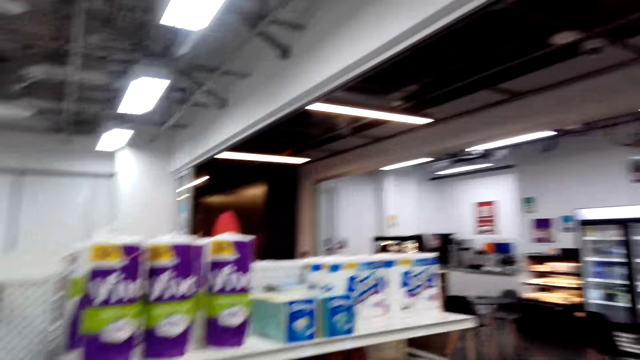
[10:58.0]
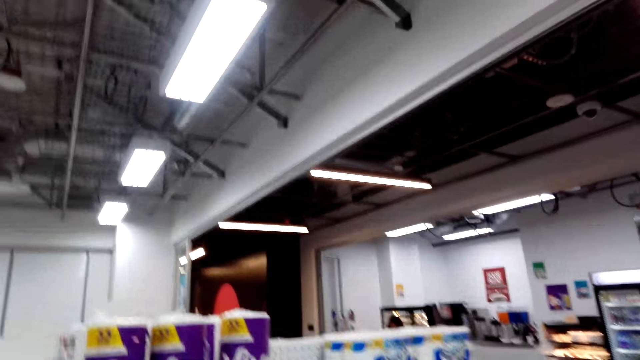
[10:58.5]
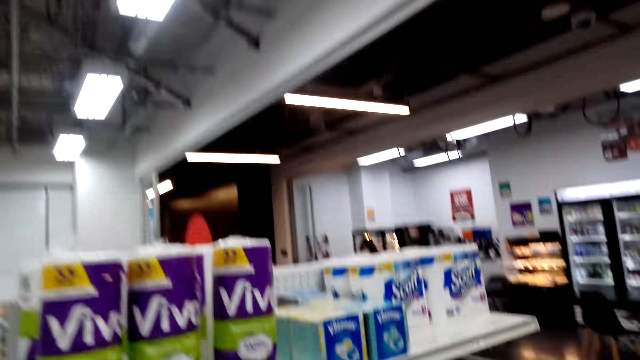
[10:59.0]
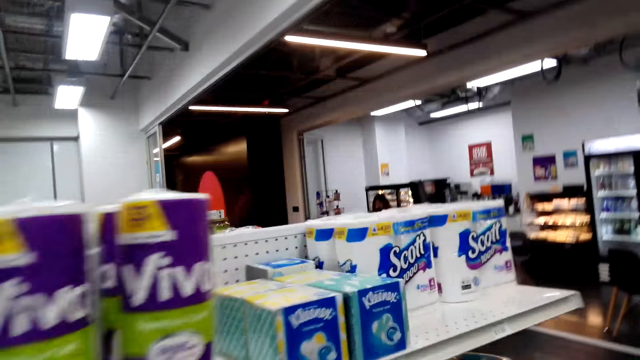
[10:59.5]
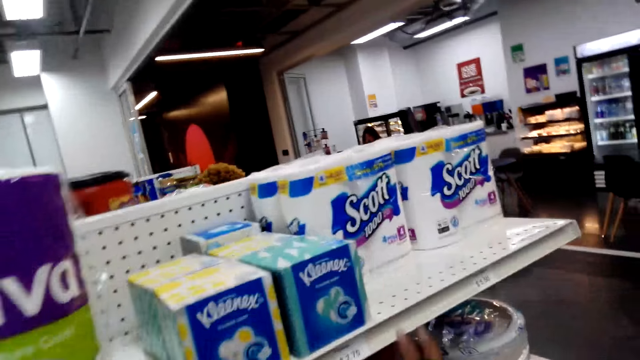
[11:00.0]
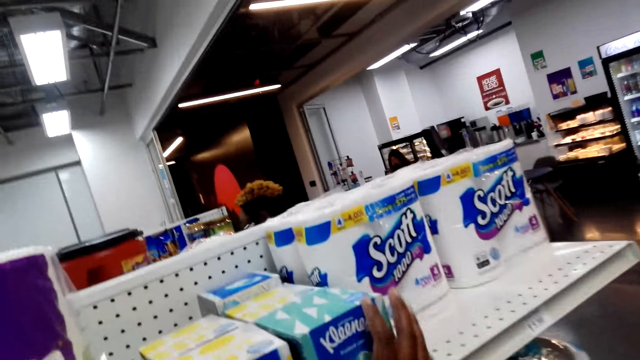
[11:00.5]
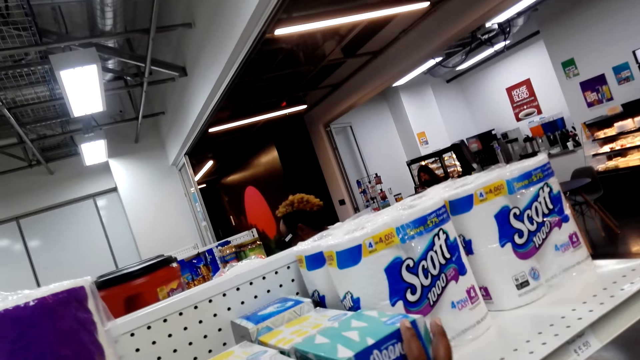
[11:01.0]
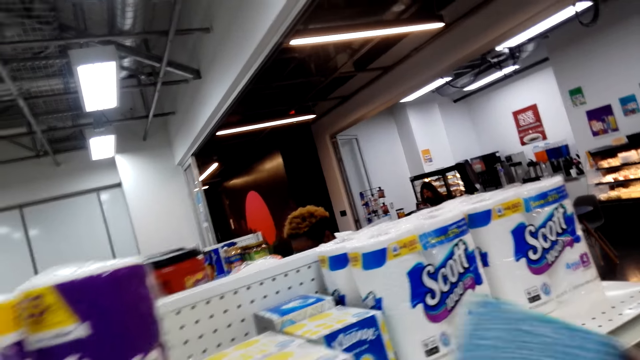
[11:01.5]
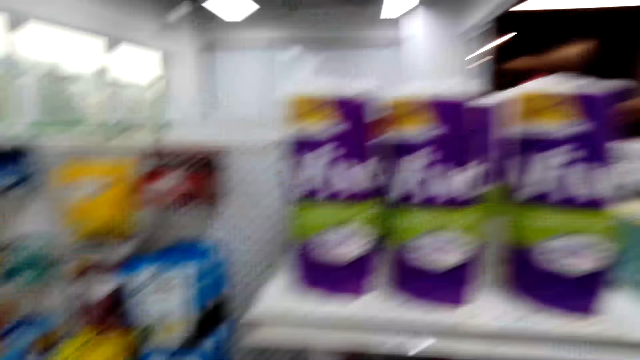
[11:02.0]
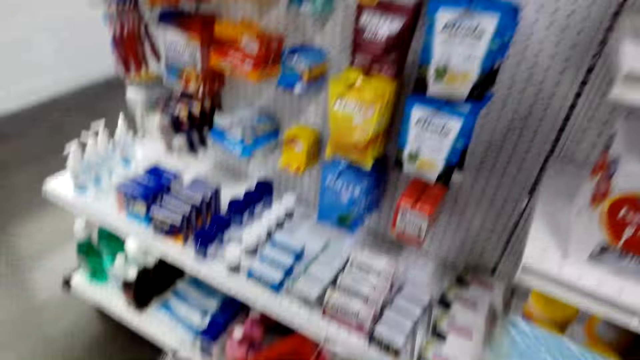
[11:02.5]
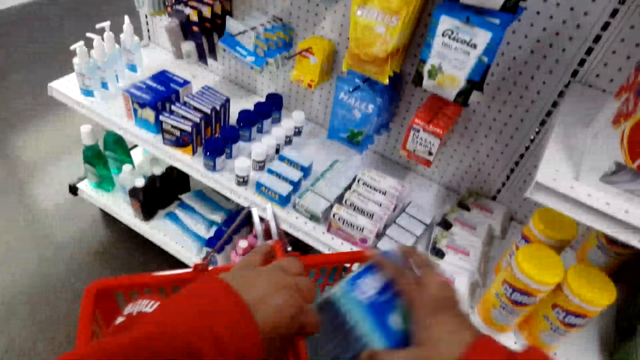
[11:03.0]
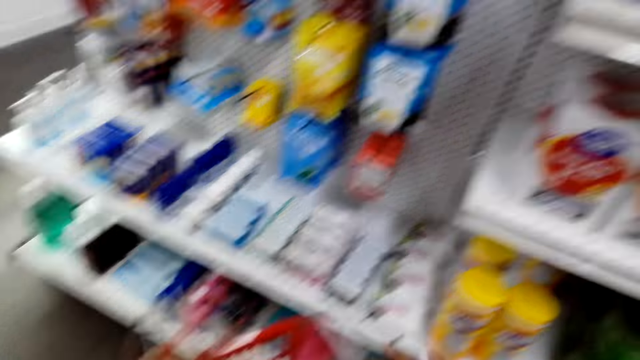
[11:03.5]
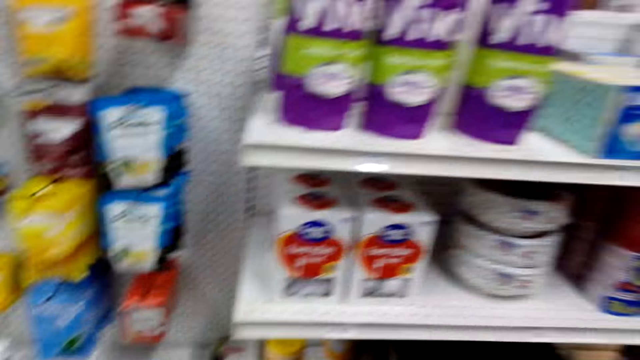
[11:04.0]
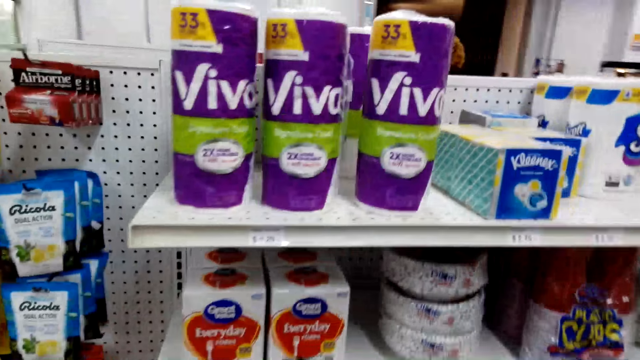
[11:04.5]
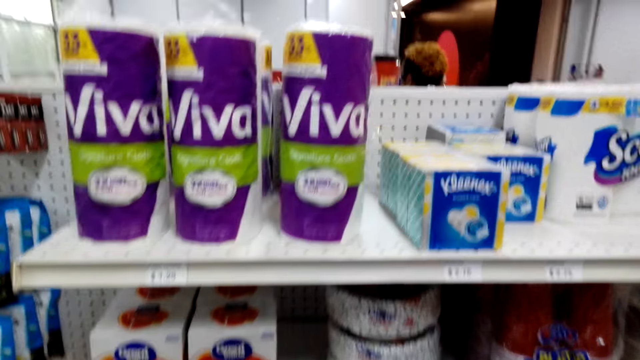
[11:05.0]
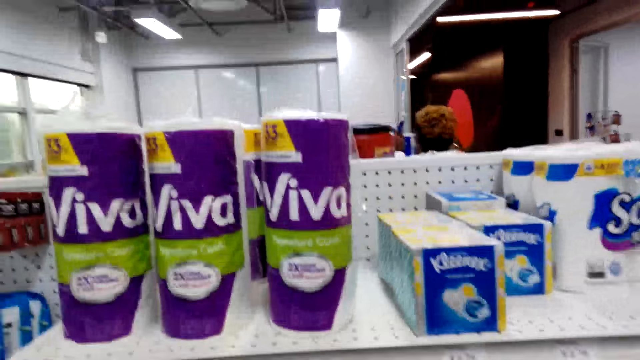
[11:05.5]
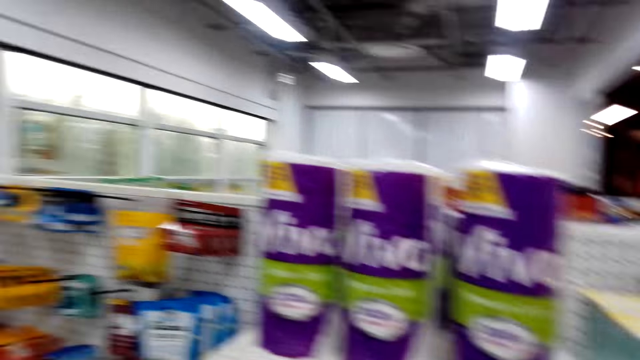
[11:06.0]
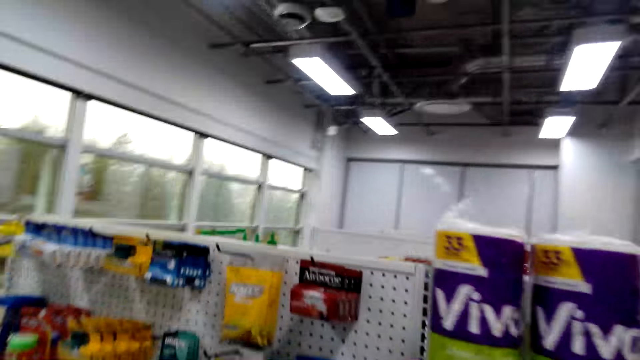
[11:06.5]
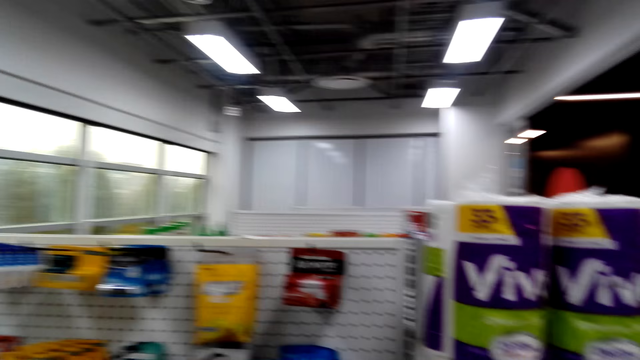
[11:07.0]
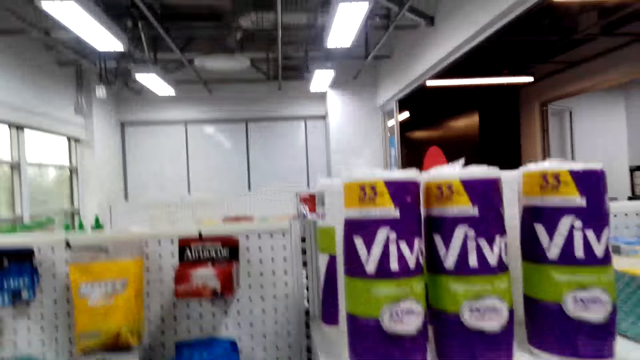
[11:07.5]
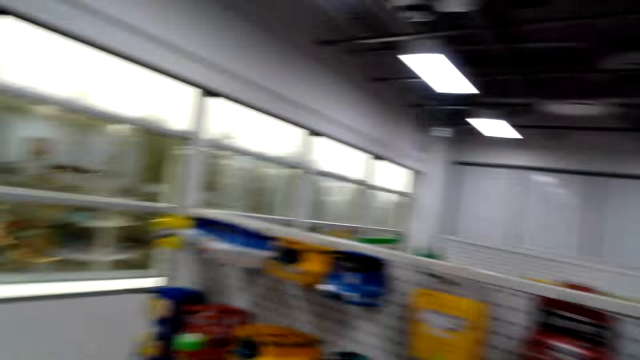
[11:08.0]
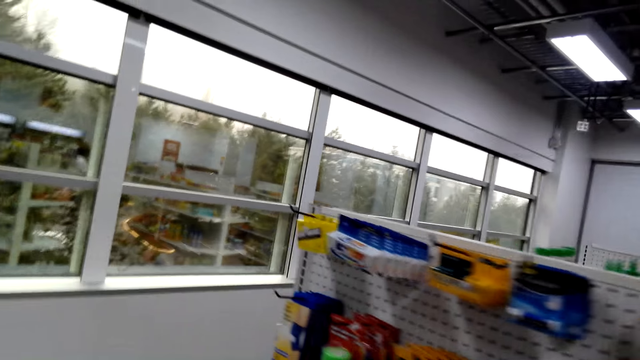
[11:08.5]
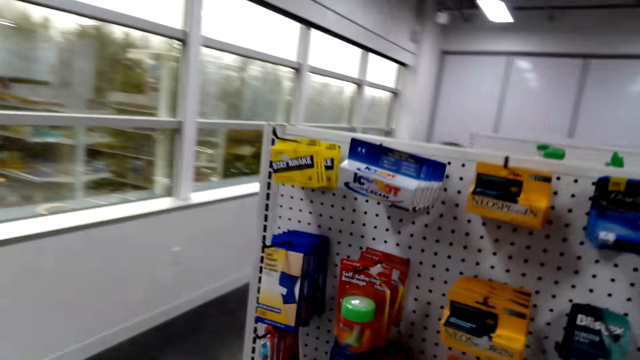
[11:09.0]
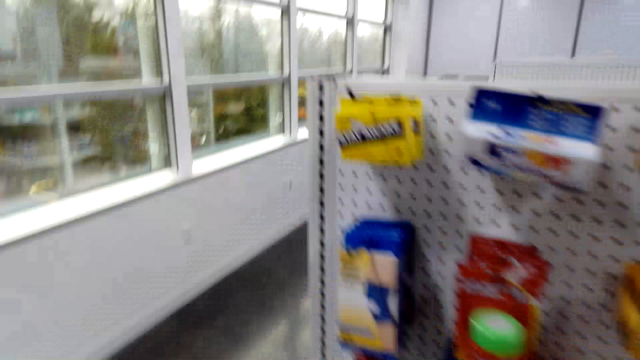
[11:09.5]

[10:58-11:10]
The camera wearer picks up the kleenex on the shelf. They put the kleenex in the basket. They look around. They walk around the store.

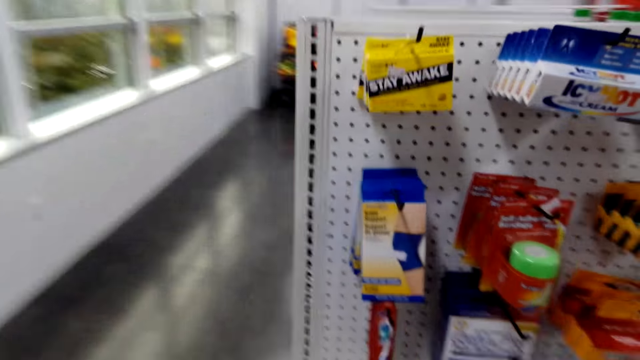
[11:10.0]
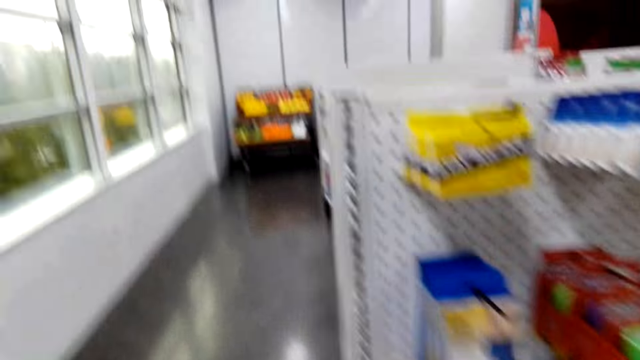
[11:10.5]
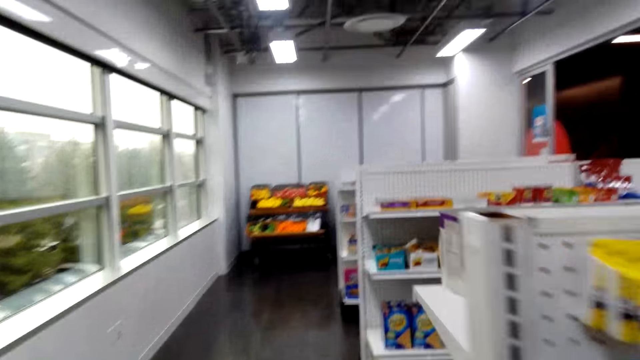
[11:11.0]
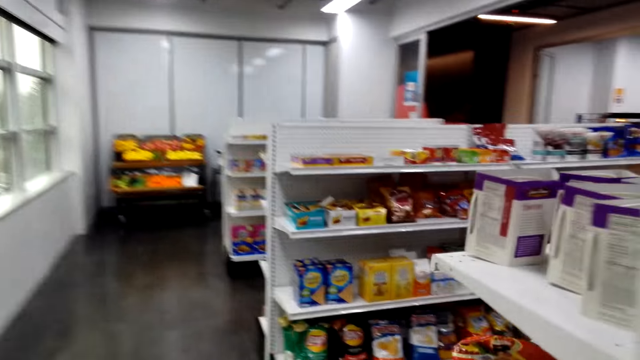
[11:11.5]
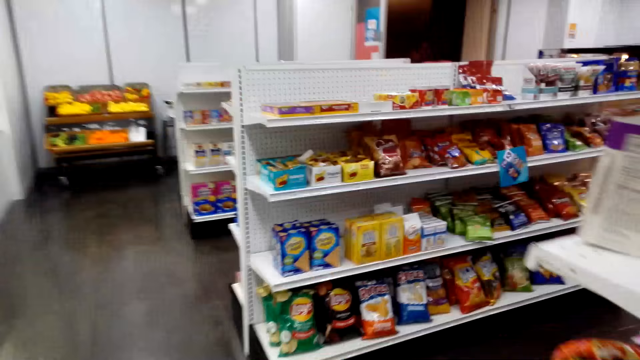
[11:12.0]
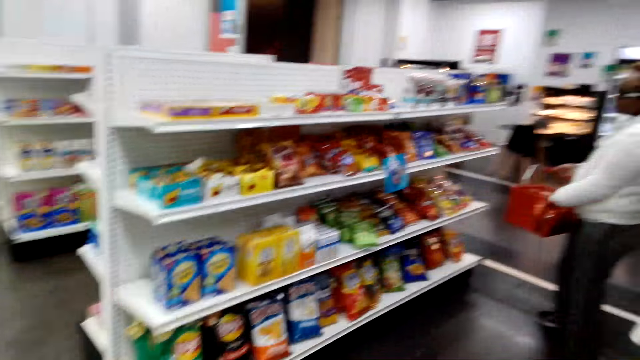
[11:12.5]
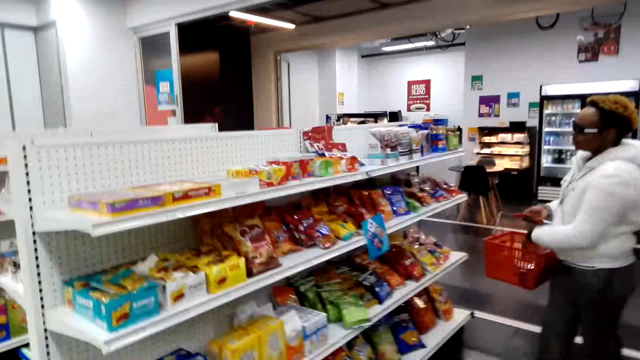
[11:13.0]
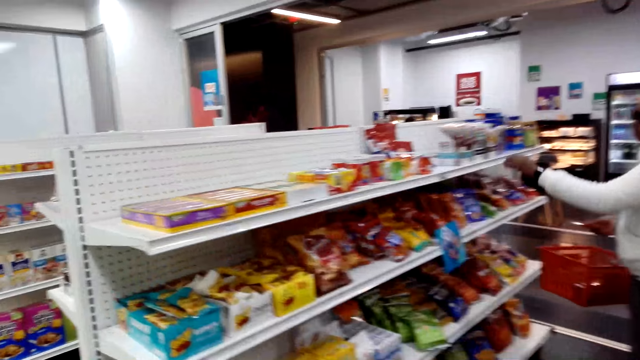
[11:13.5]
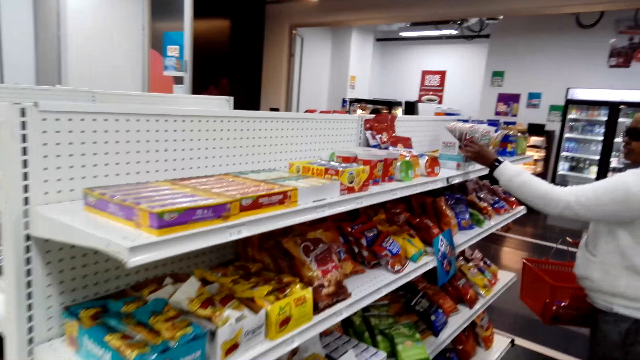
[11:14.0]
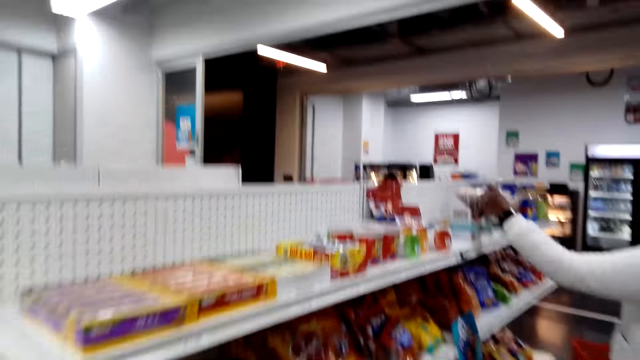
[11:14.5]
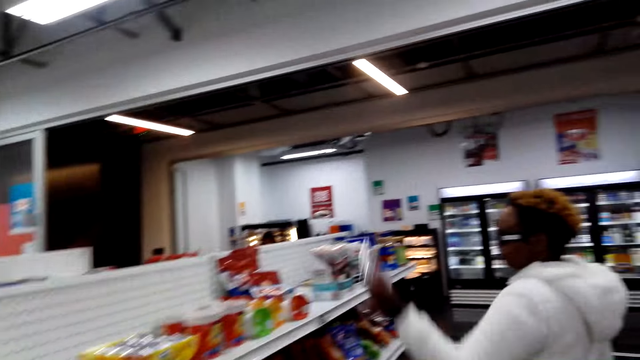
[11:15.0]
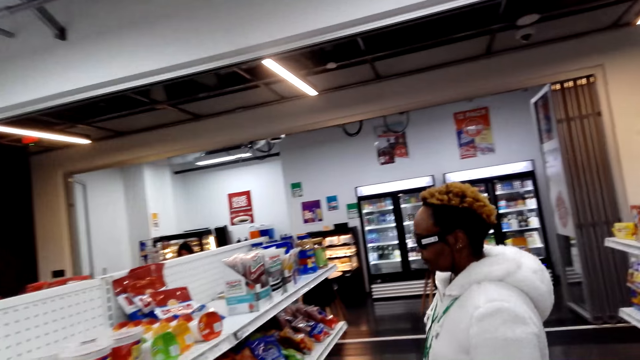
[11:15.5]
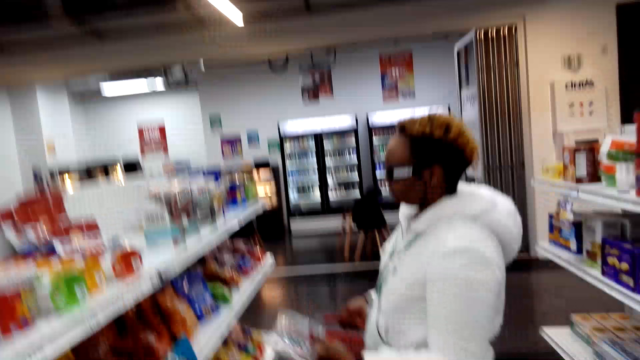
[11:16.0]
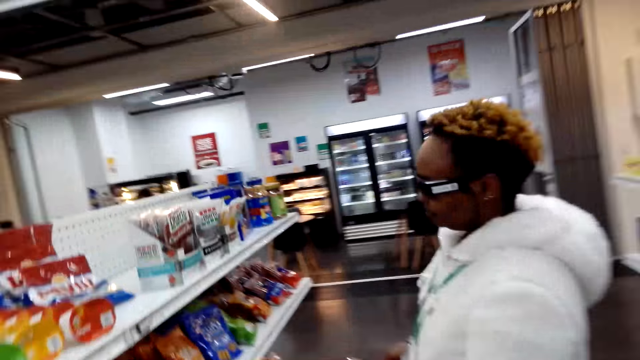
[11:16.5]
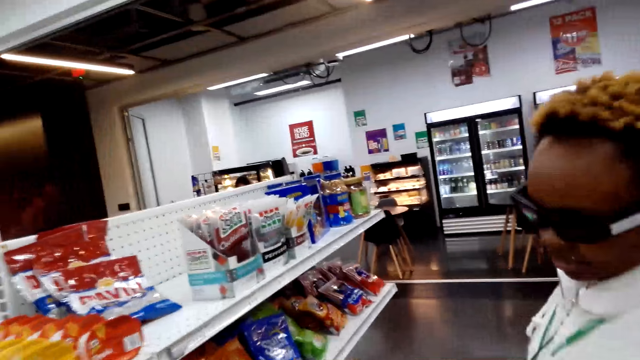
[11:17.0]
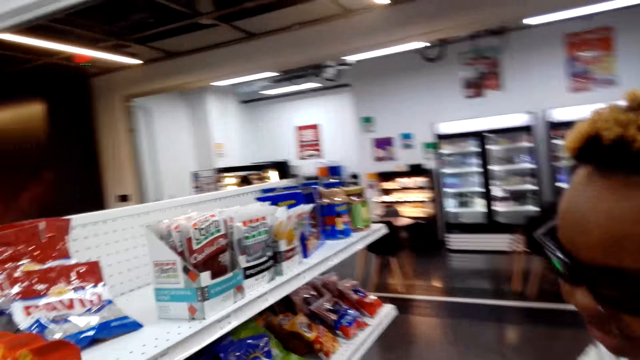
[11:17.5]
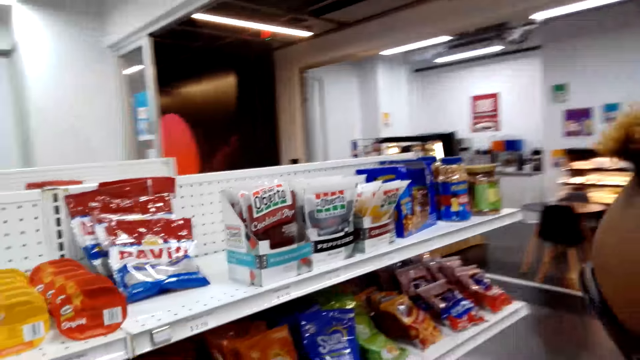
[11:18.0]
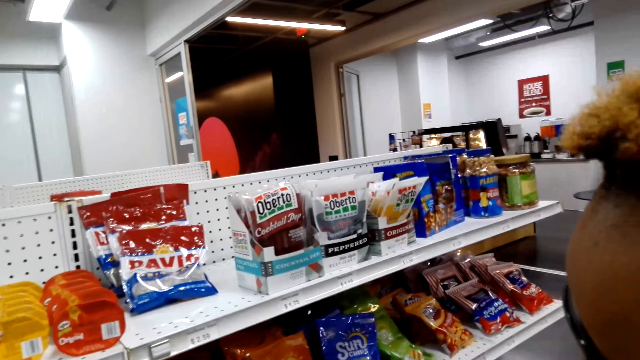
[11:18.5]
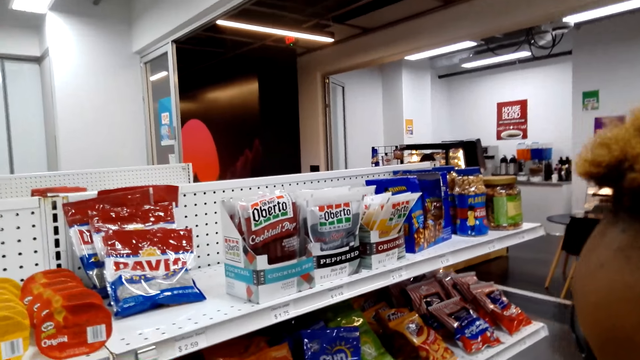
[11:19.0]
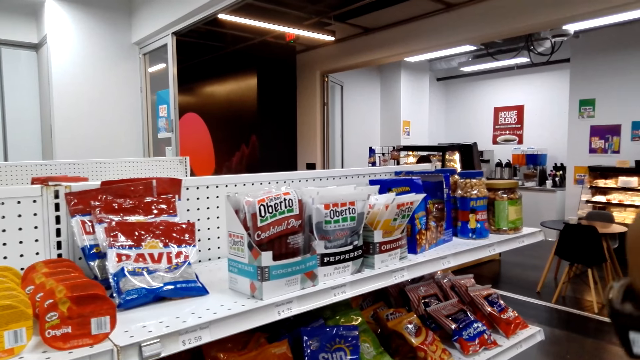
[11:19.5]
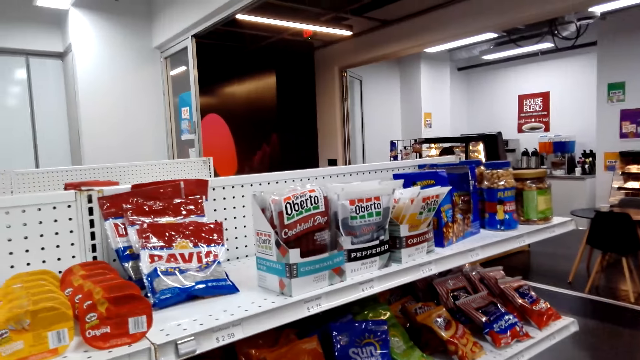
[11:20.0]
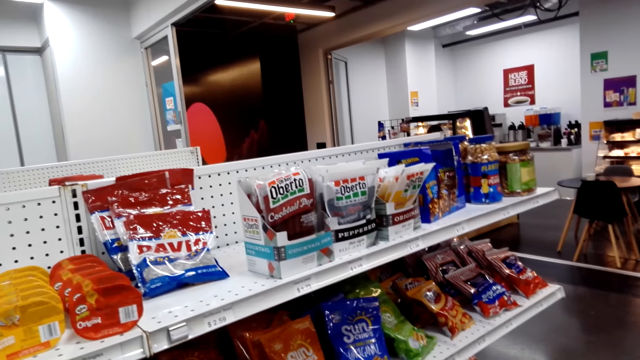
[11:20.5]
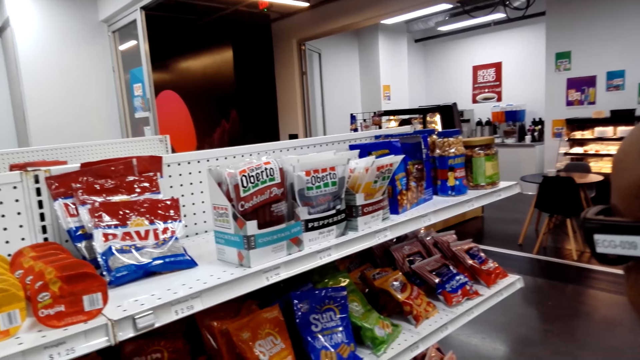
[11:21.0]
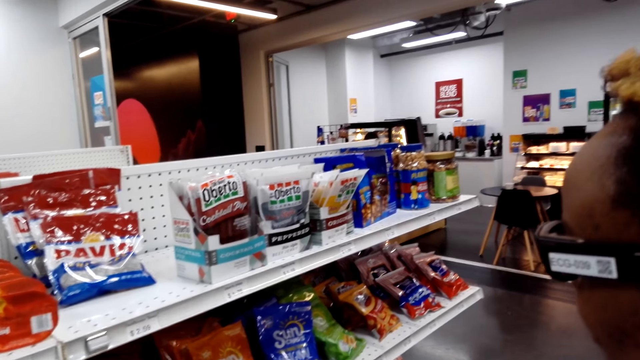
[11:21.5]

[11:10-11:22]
The camera wearer walks around. A woman picks up the snack on the shelf. She puts something in the basket. The camera wearer walks around. The woman shows the camera wearer the snack.
